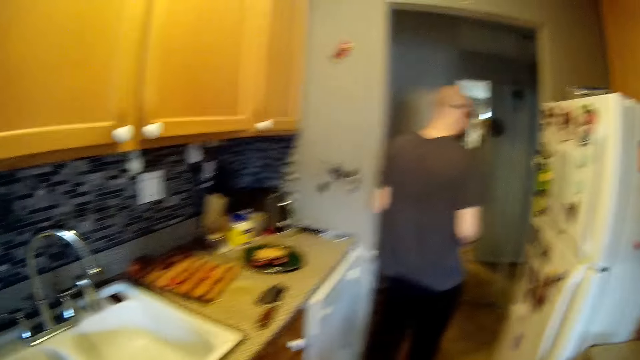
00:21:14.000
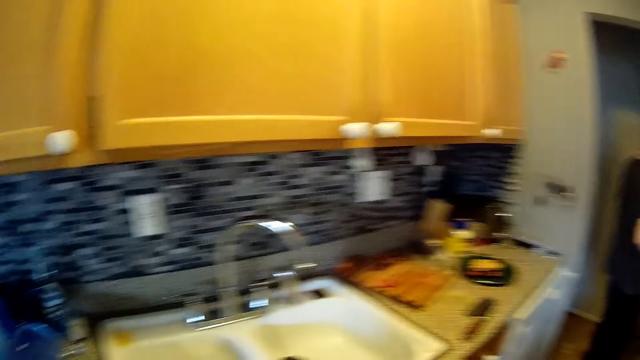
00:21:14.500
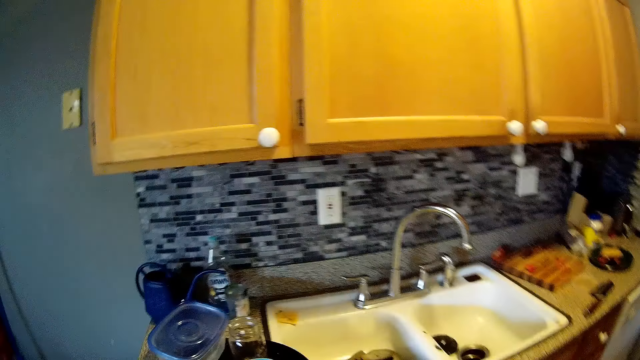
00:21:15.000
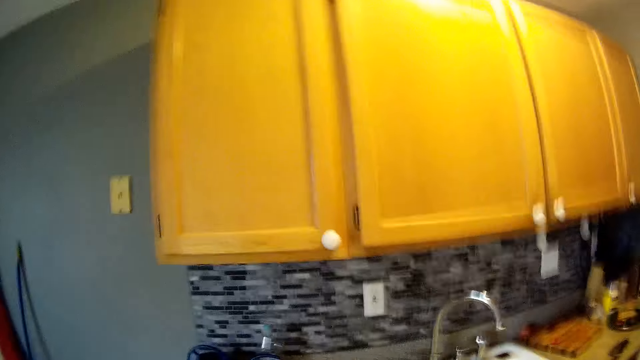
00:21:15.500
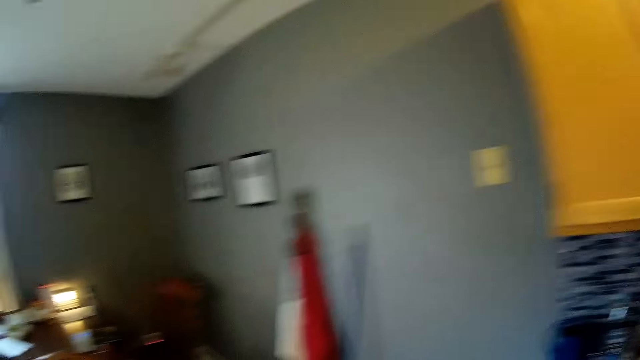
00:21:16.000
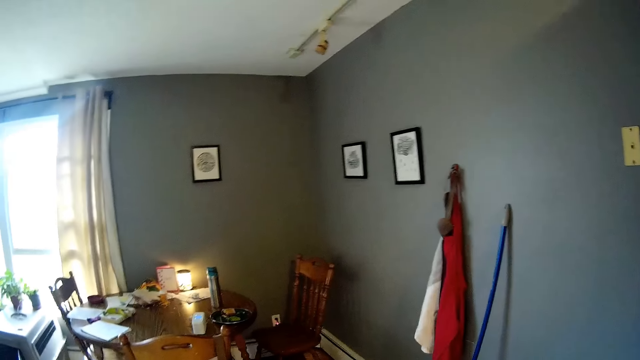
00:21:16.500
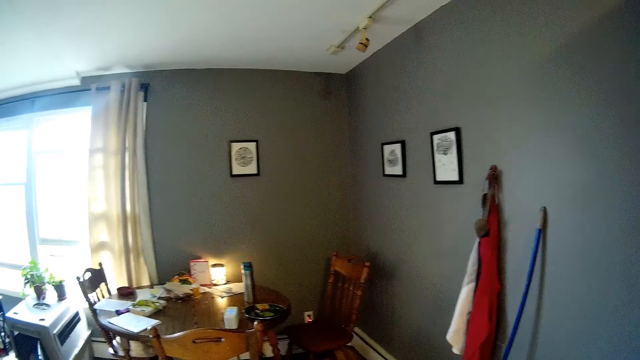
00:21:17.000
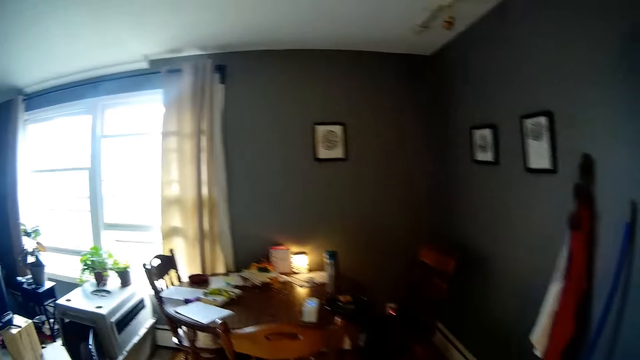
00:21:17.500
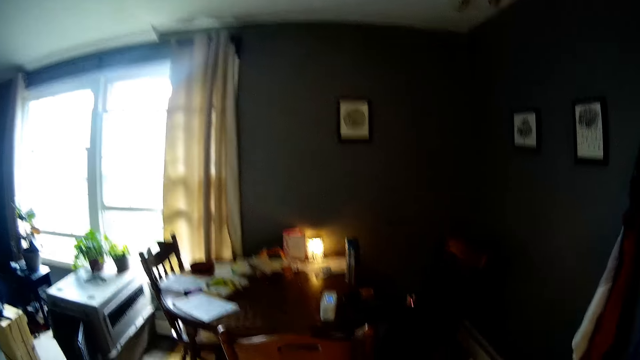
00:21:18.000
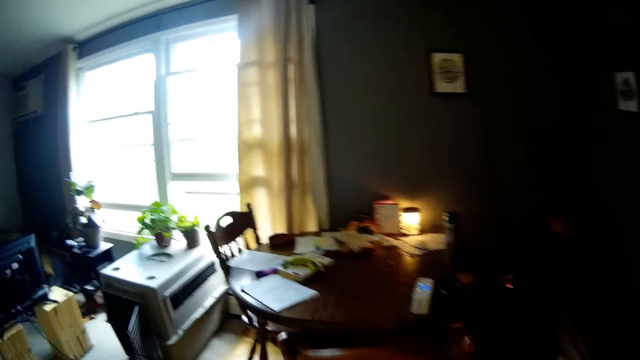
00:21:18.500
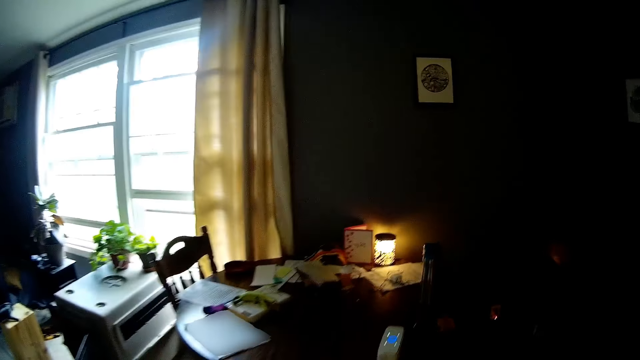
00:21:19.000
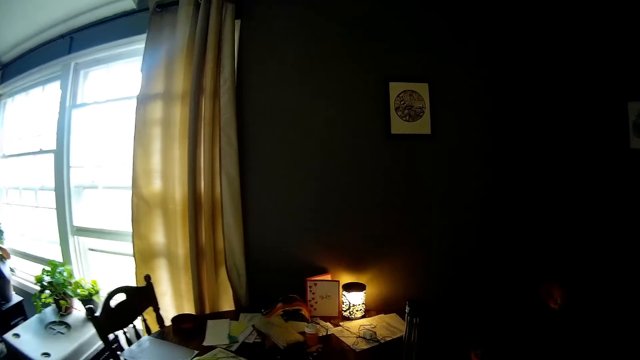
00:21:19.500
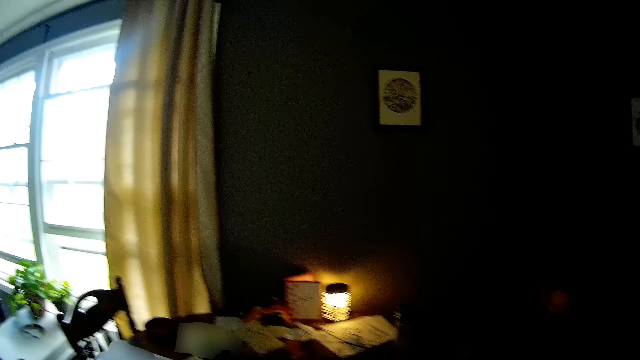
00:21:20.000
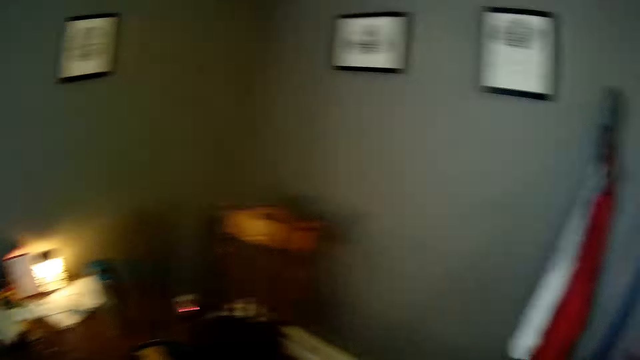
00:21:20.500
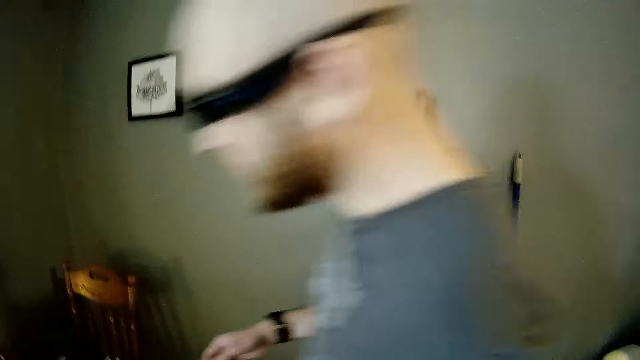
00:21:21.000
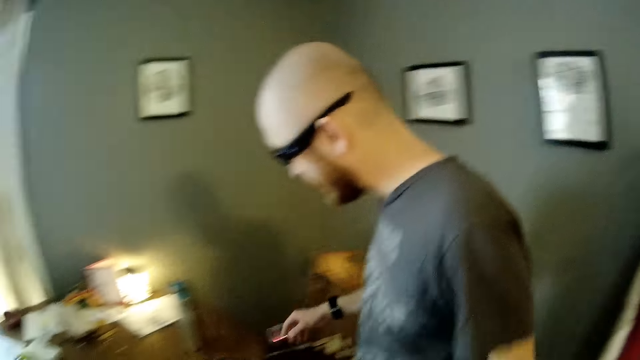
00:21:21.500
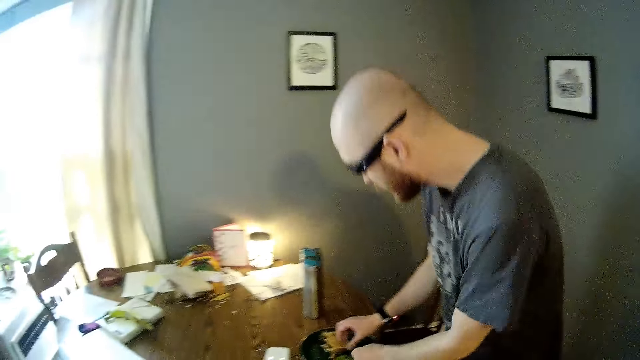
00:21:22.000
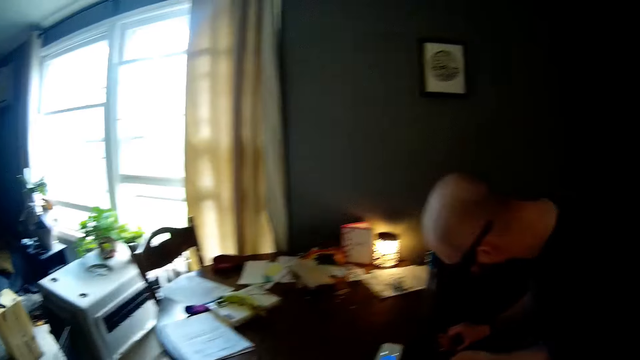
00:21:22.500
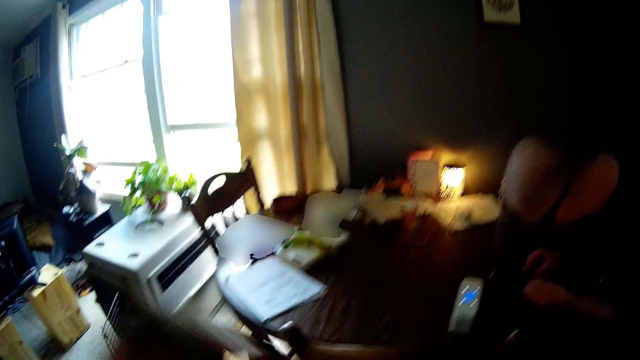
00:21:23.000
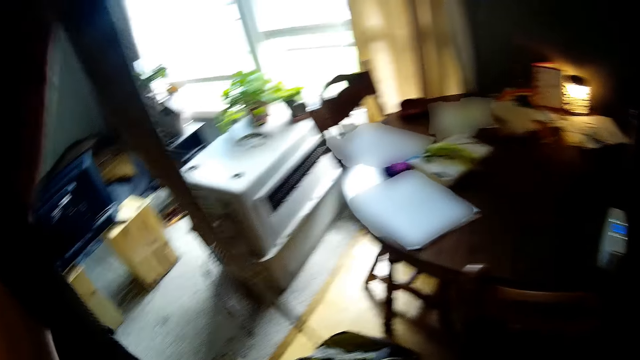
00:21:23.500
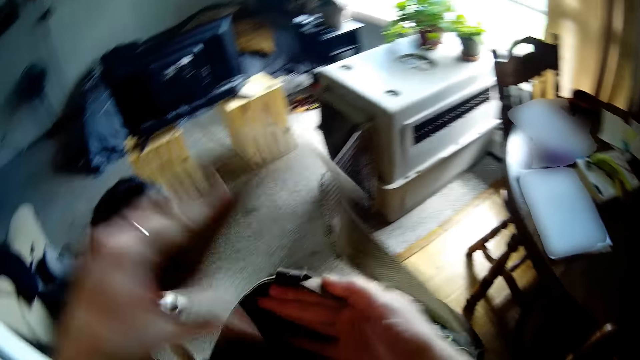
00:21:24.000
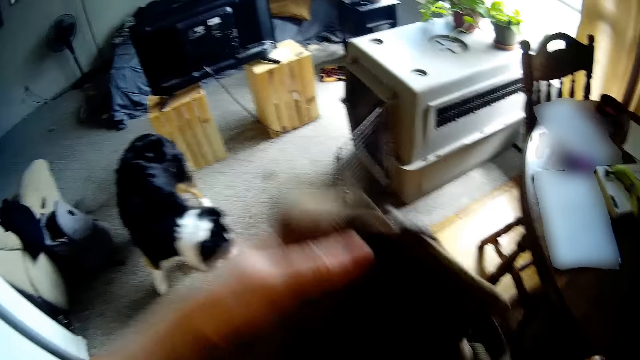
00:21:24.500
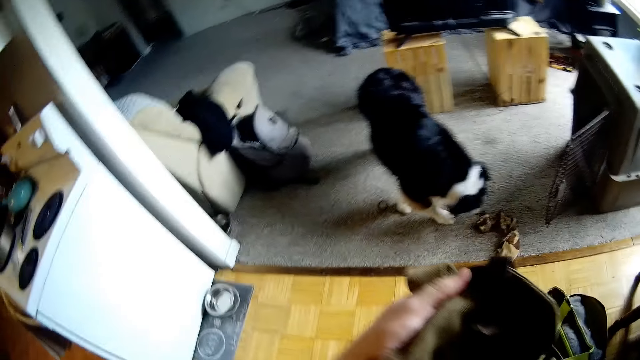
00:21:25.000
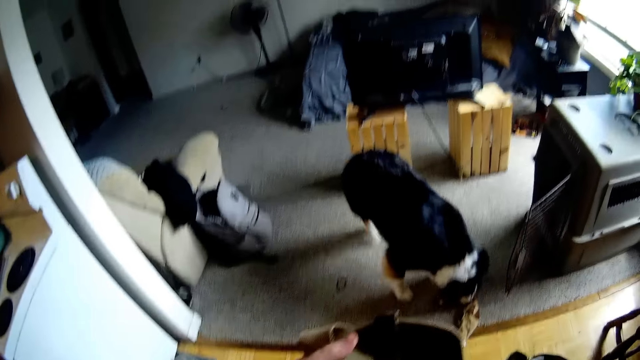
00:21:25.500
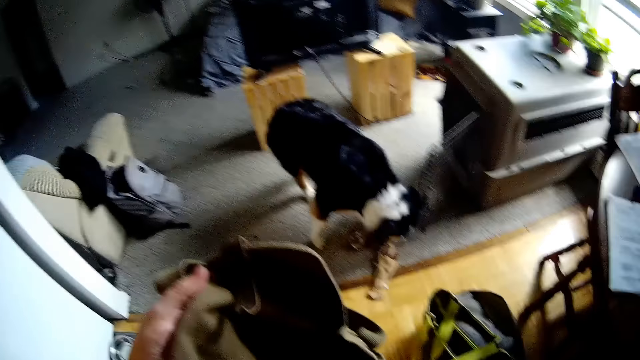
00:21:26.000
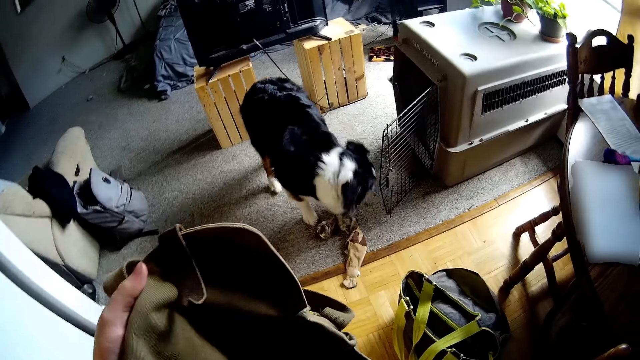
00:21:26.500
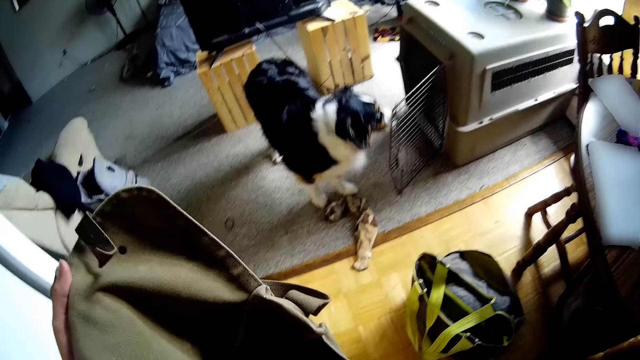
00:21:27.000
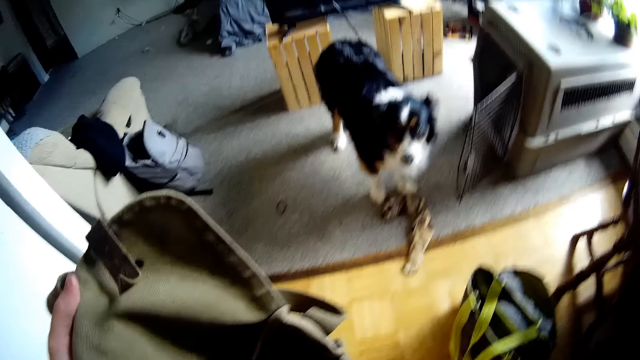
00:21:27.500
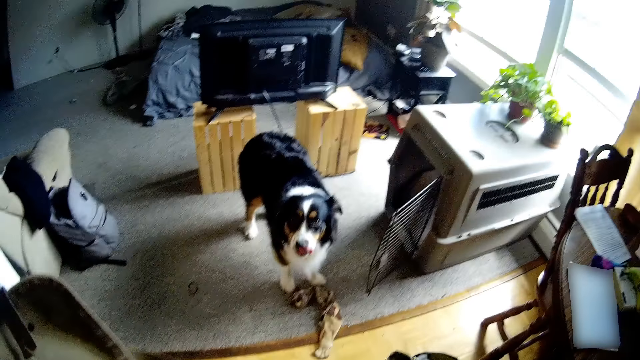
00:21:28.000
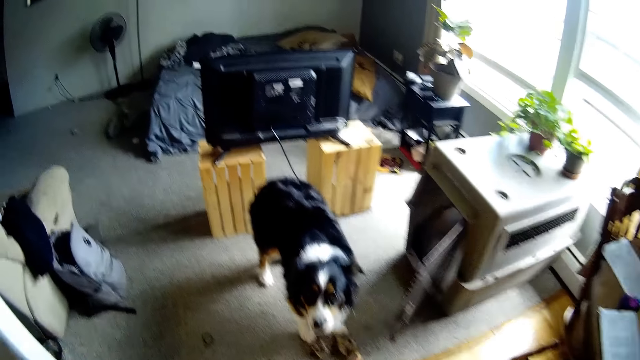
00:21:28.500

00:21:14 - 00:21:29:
The camera wearer walks towards the dining. They interact with the man in the kitchen. The man walks towards the dining and picks bread from the dining table with both hands. The man speaks to the camera wearer. The camera wearer sorts a bag with both hands. They hold the bag.

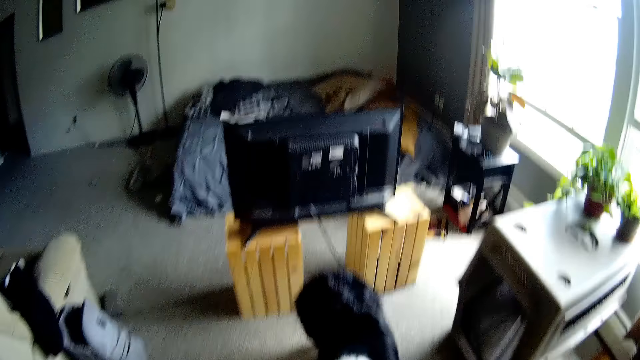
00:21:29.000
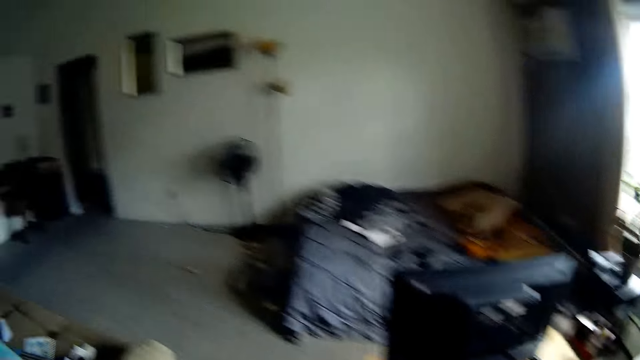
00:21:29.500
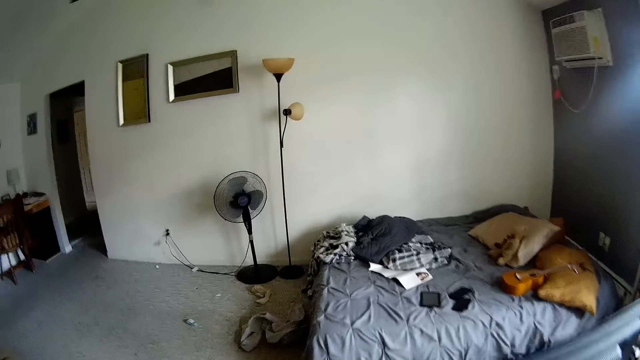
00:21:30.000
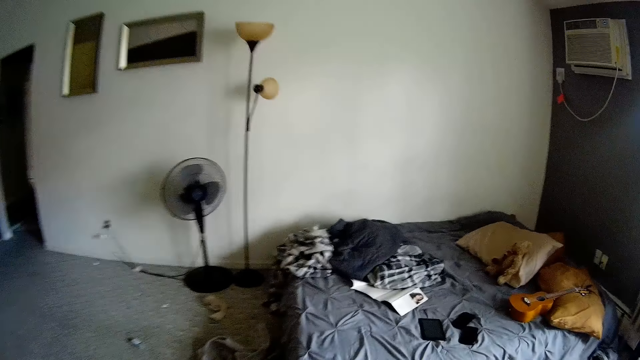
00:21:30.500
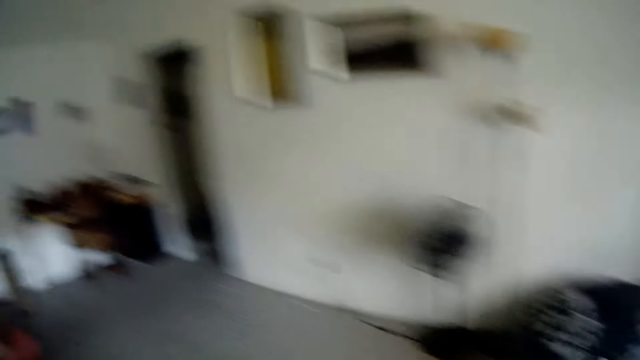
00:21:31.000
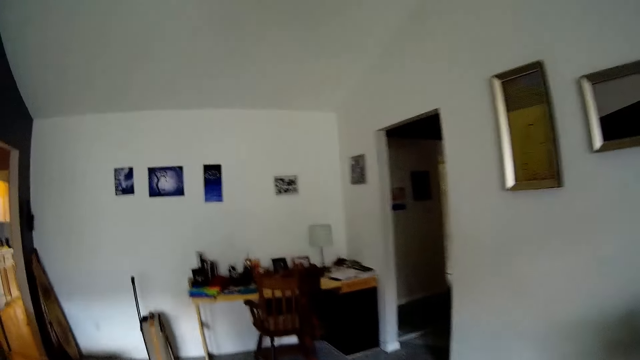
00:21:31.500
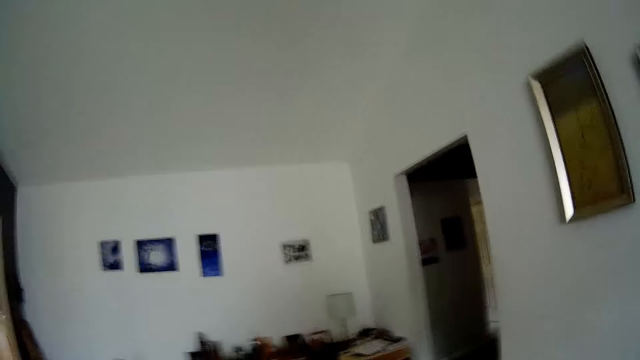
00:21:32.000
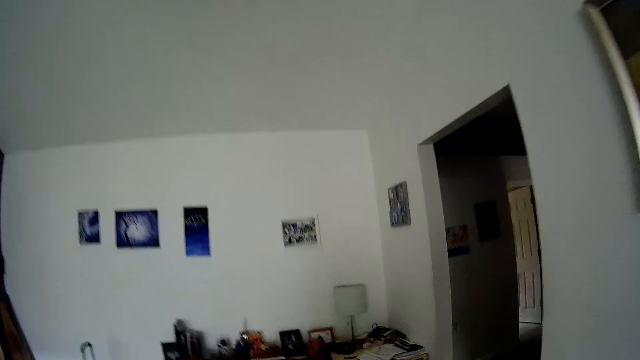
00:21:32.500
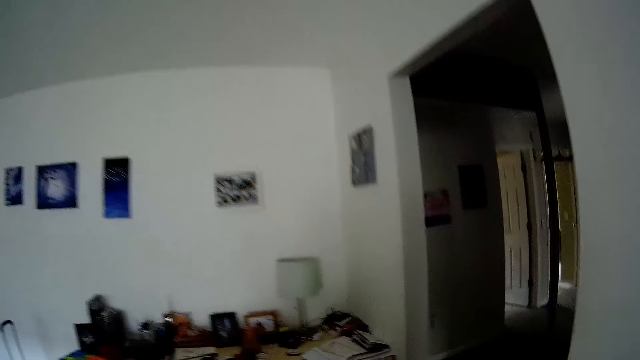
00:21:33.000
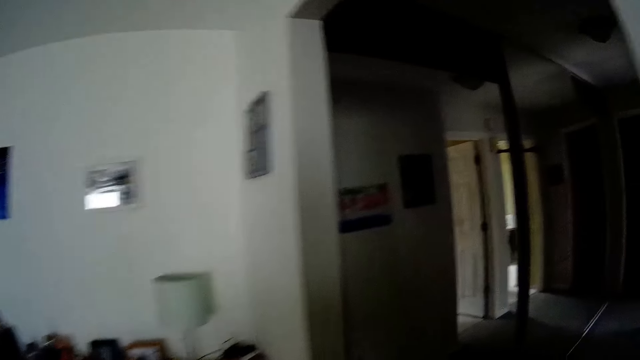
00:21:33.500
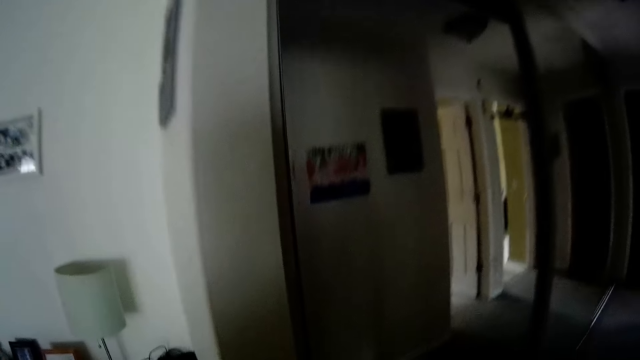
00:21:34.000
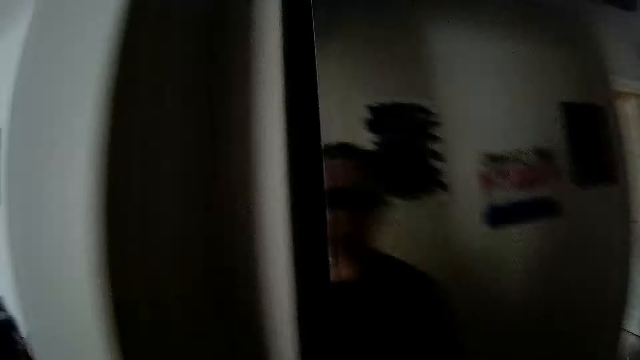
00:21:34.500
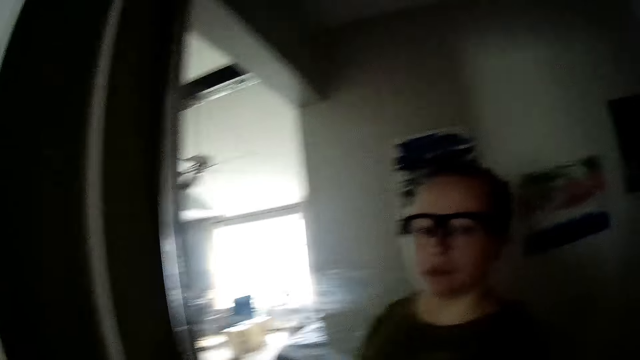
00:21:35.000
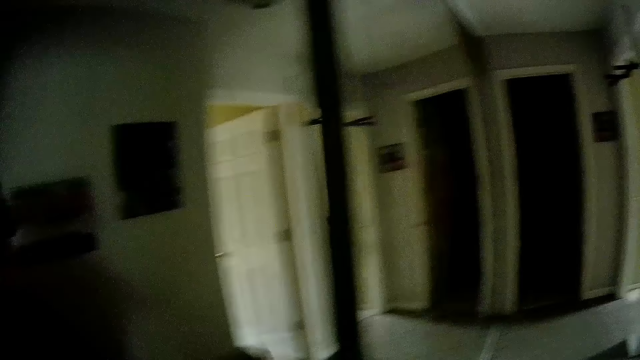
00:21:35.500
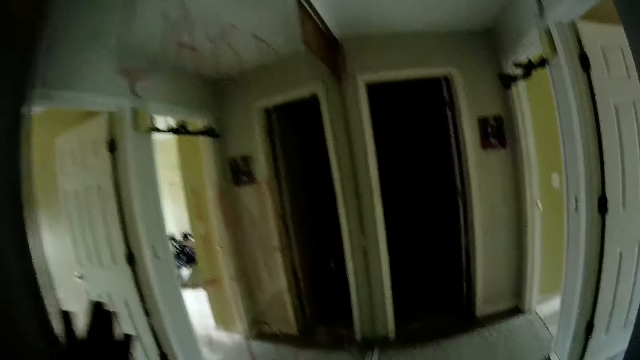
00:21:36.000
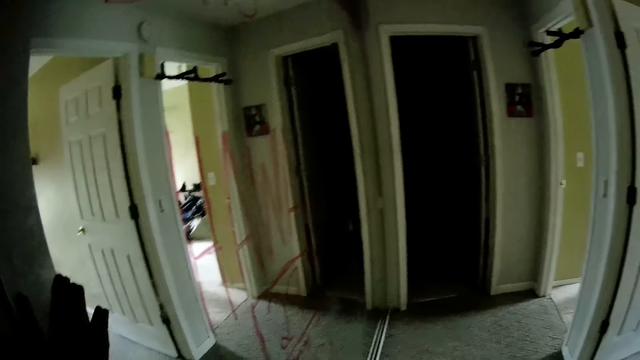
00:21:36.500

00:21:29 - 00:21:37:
The camera wearer walks towards the sitting room. They walk to a passage. They slide a glass door in the passage with both hands.
